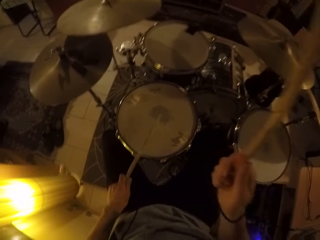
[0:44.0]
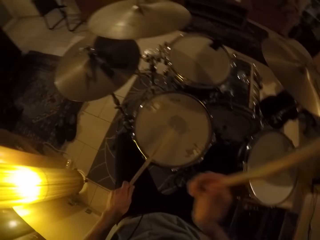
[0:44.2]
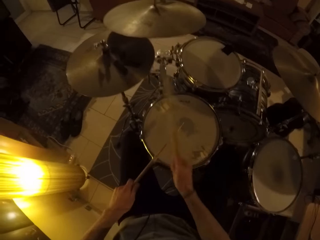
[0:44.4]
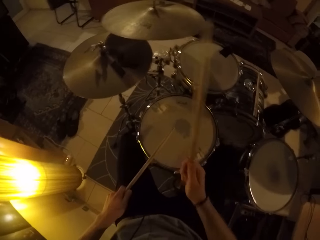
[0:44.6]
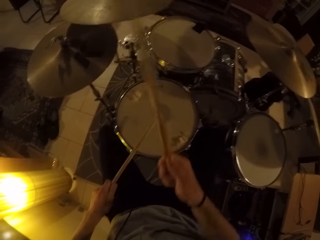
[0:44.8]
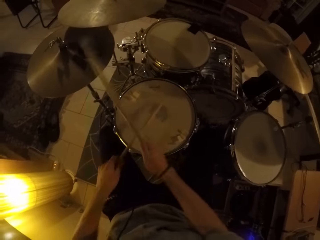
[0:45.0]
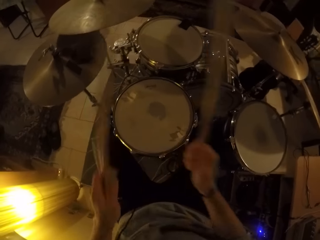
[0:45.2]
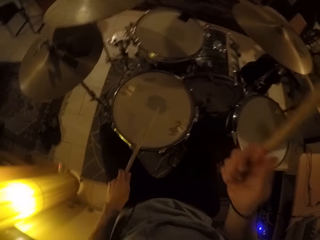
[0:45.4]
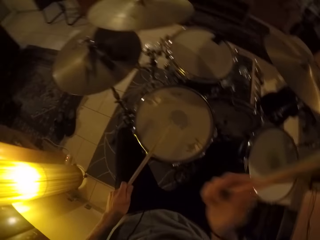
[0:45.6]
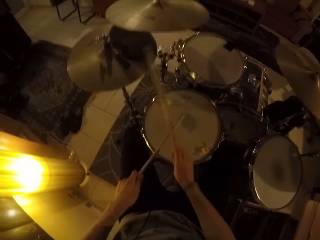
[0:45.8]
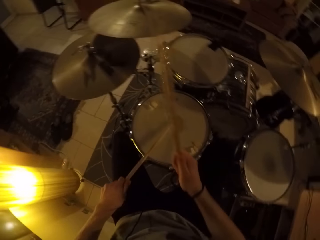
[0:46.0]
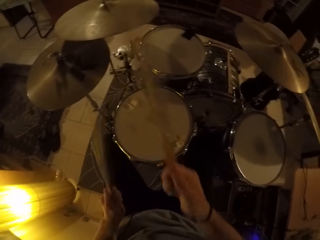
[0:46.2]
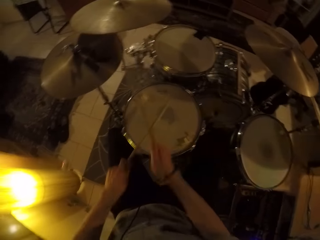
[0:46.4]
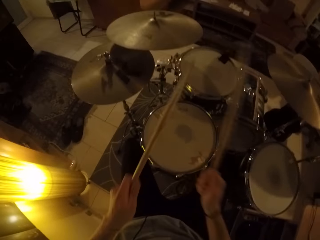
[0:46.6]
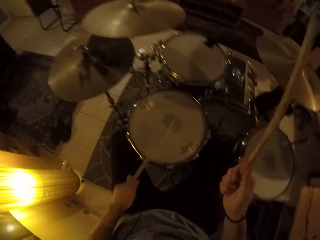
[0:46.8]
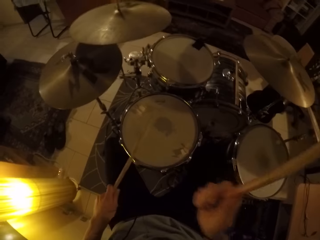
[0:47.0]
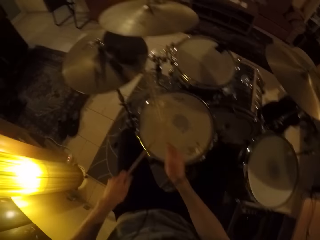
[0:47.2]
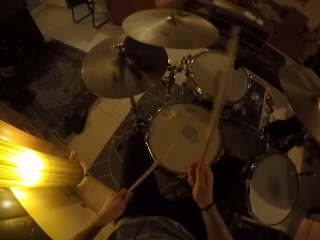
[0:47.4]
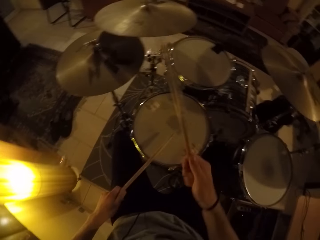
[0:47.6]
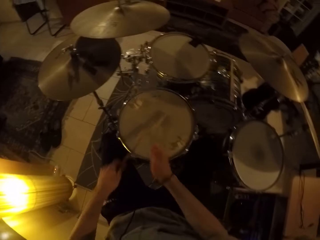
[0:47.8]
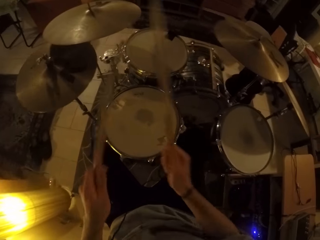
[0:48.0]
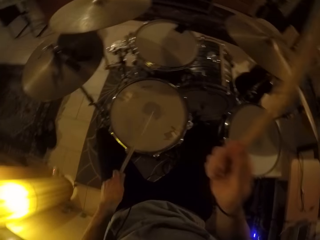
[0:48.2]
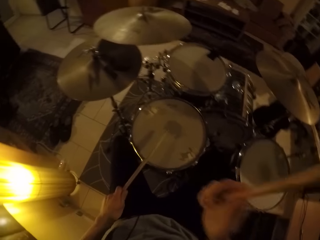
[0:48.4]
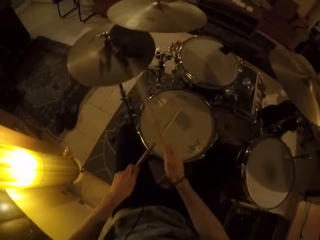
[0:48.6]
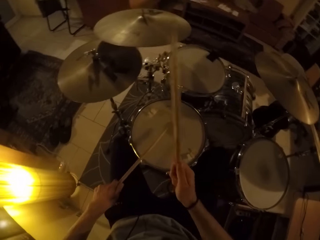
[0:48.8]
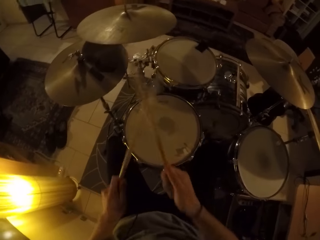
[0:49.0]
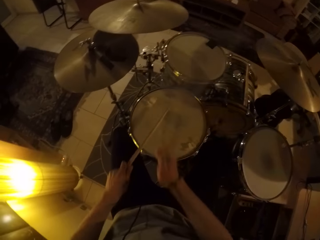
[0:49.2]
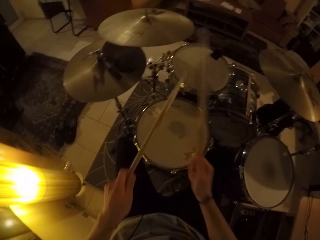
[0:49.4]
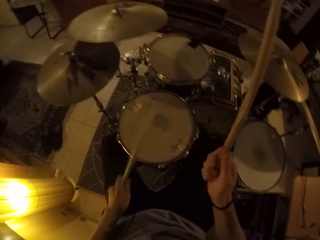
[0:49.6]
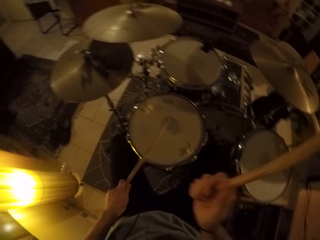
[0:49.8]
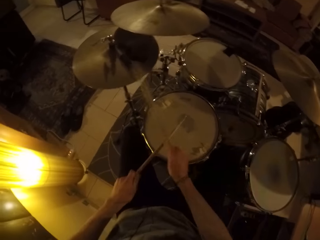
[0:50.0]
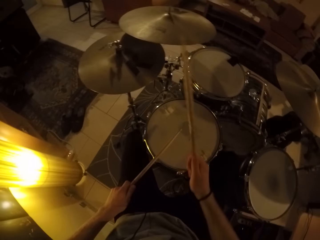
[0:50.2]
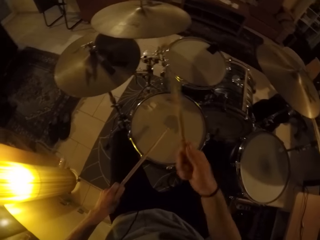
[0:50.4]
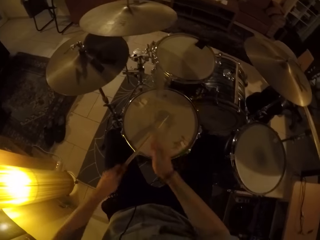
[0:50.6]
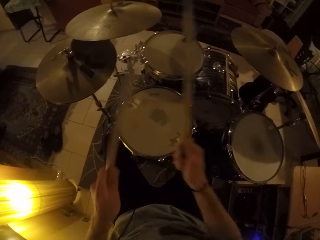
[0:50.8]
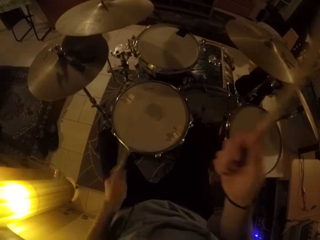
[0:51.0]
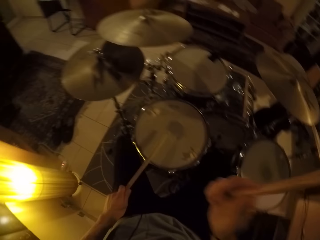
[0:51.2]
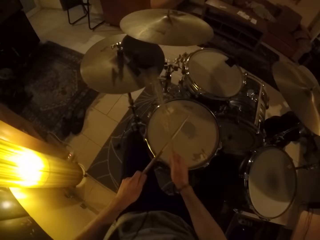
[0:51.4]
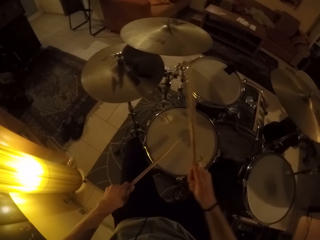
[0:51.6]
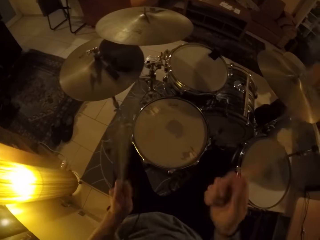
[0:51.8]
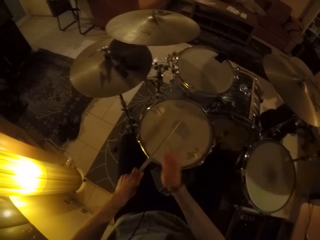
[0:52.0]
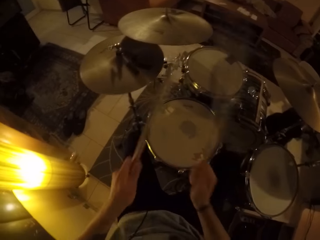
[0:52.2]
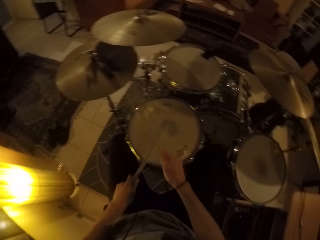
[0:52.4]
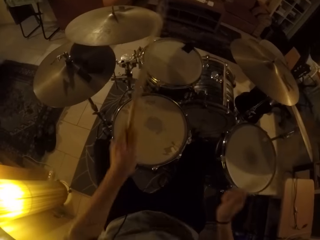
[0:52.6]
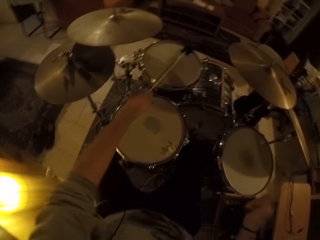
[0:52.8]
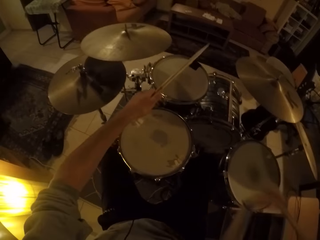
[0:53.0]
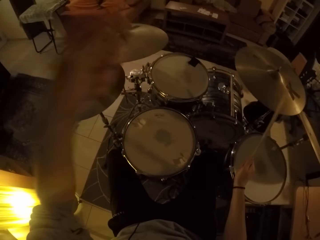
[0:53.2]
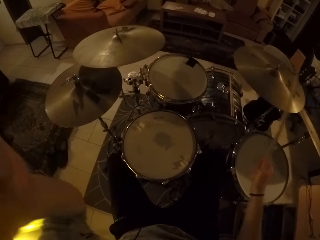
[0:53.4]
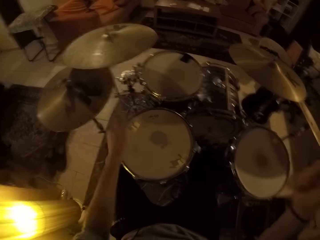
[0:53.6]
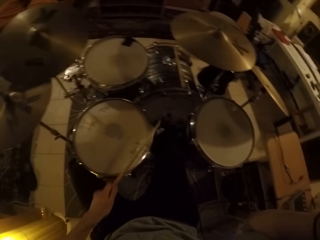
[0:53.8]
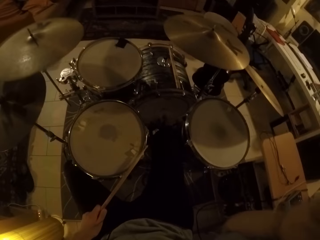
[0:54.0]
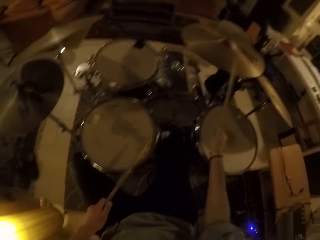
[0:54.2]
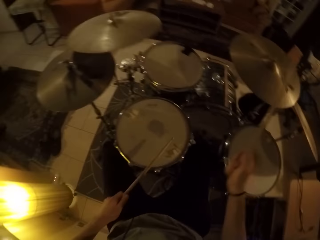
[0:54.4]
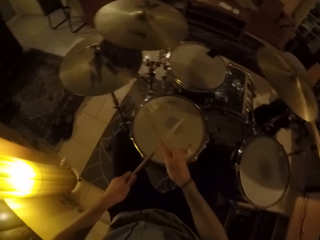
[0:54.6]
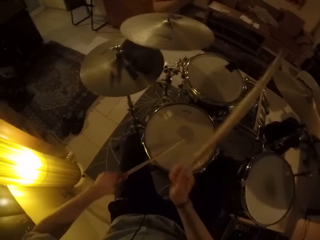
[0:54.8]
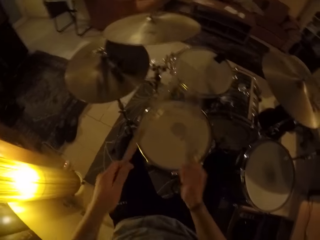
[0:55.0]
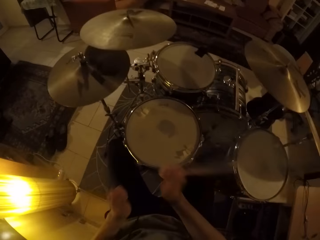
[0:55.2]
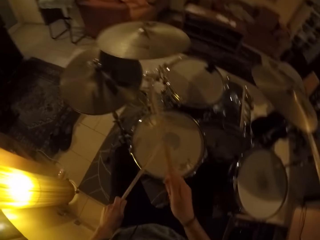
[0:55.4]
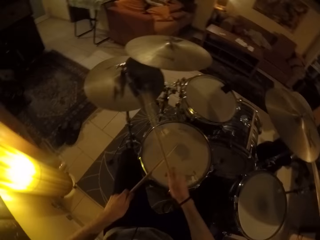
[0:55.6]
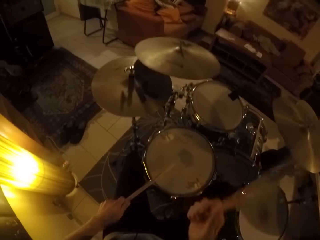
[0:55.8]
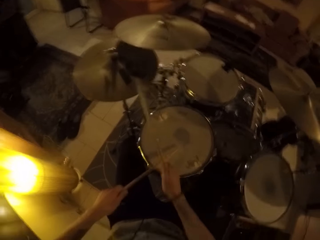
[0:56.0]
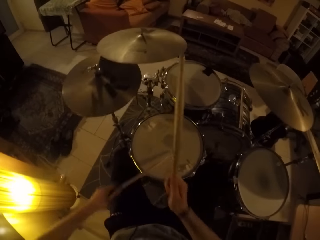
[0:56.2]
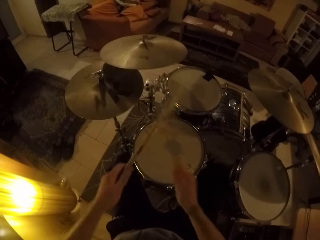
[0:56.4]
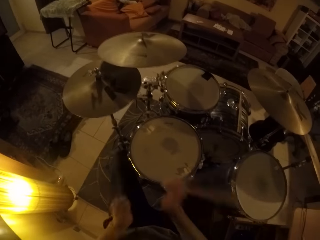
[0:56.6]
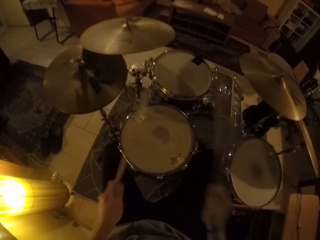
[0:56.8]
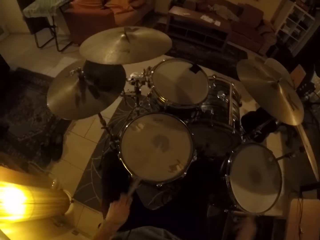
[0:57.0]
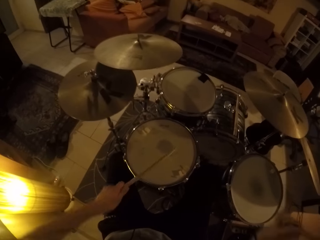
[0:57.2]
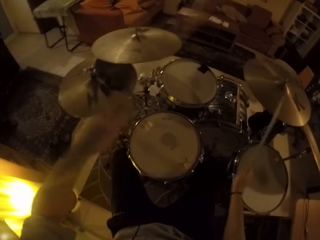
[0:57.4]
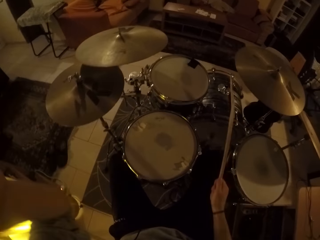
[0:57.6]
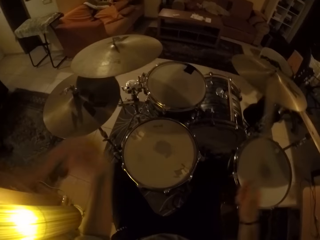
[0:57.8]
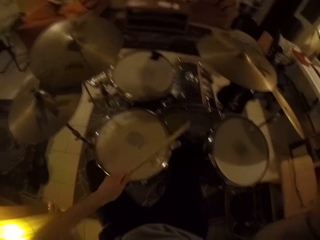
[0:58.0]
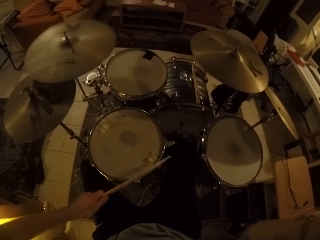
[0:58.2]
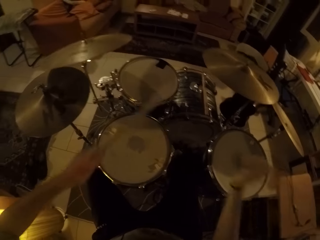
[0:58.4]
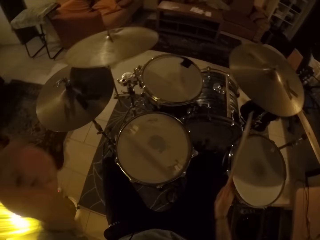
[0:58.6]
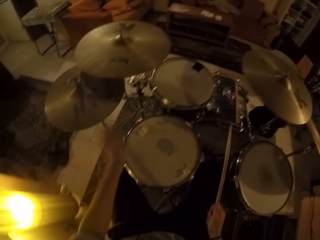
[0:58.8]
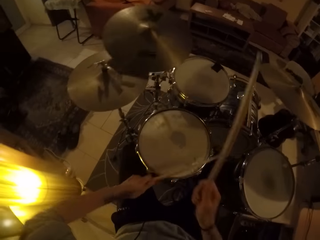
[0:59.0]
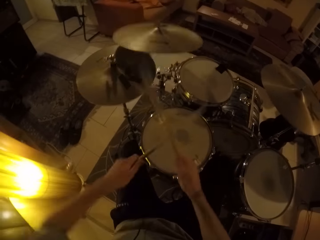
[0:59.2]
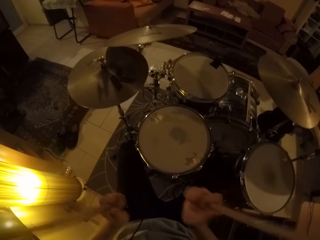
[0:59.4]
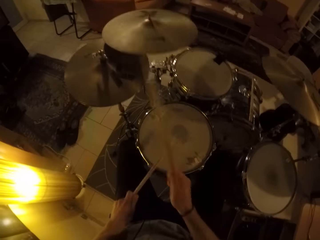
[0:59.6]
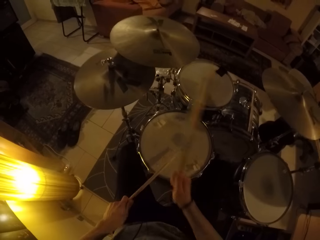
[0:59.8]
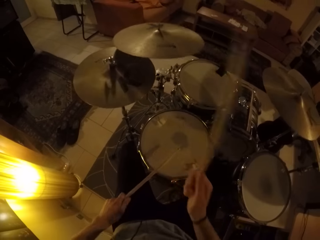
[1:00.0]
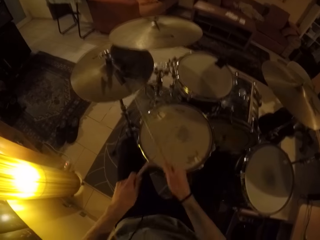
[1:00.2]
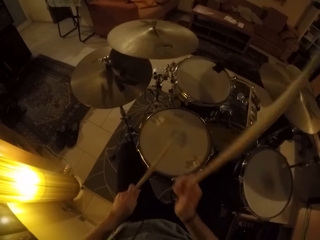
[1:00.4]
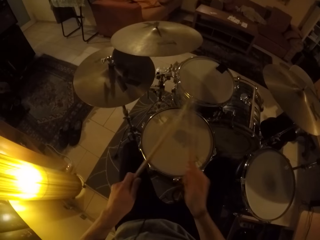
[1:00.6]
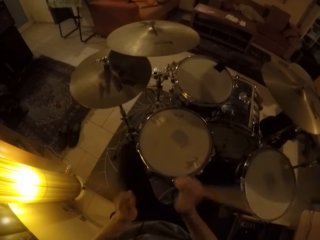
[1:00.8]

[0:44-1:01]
The camera wearer hits a floor tom with the drum stick in his right hand. He hits the tom with the drum stick in his left hand. He hits a ride cymbal with the drum stick in his right hand. He hits the hi-hat cymbal with the drum stick in his right hand. He hits the snare drum with the drum stick in his left hand. He hits the floor tom with the drum stick in his right hand. He hits the ride cymbal with the drum stick in his right hand. He hits the crash cymbal with the drum stick in his left hand. He hits the hi-hat cymbal with the drum stick in his right hand.

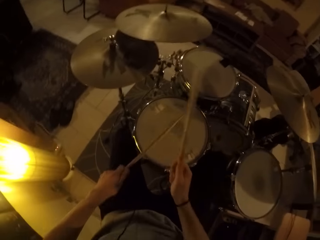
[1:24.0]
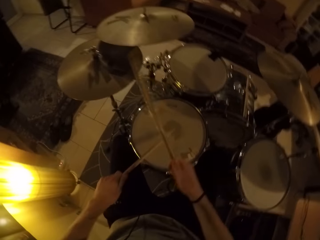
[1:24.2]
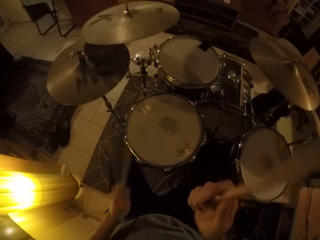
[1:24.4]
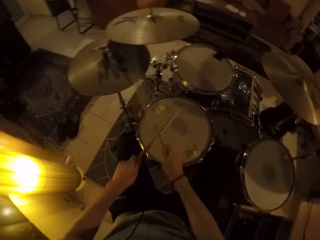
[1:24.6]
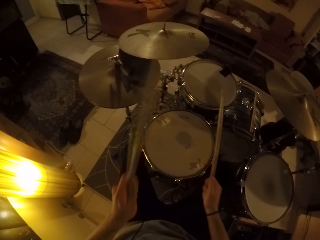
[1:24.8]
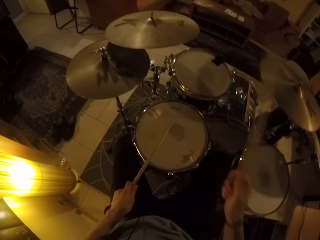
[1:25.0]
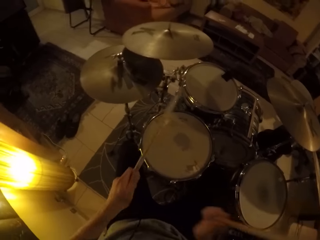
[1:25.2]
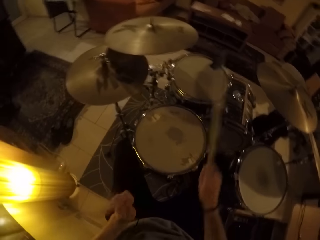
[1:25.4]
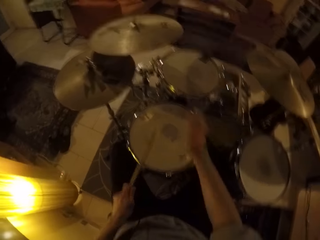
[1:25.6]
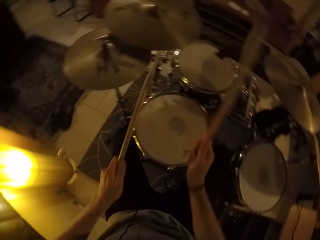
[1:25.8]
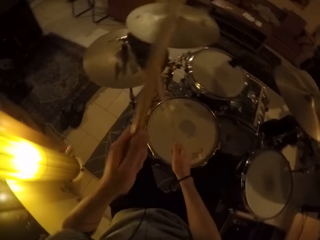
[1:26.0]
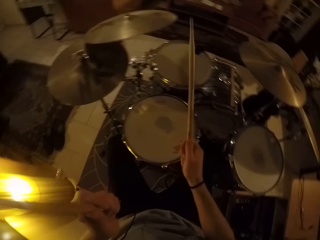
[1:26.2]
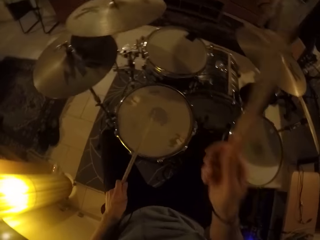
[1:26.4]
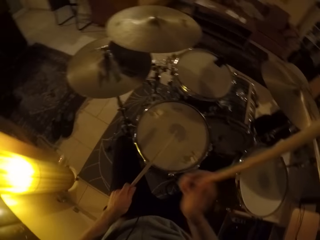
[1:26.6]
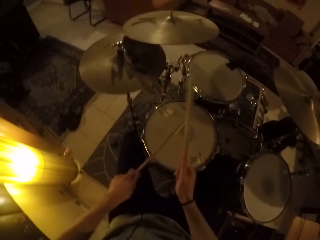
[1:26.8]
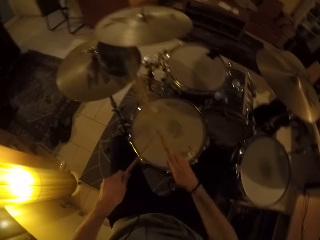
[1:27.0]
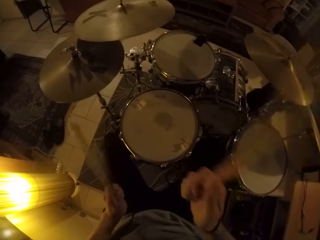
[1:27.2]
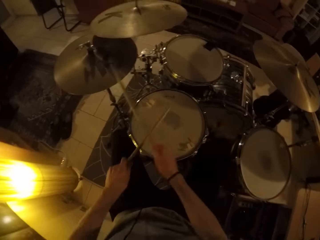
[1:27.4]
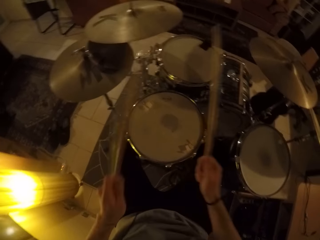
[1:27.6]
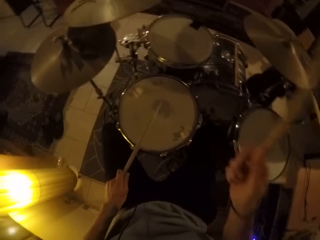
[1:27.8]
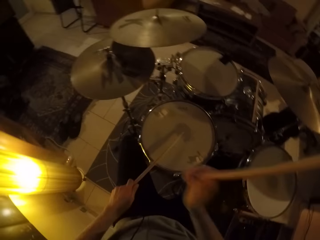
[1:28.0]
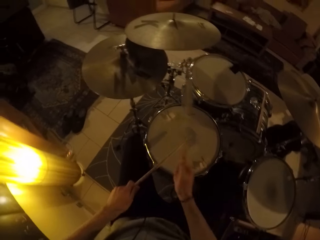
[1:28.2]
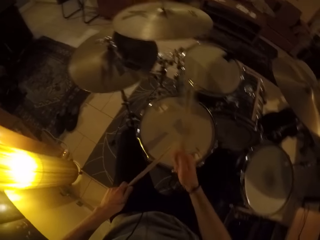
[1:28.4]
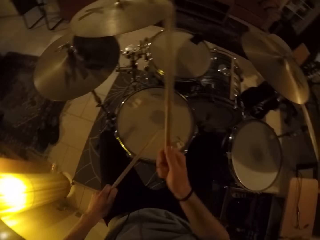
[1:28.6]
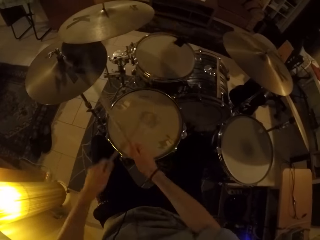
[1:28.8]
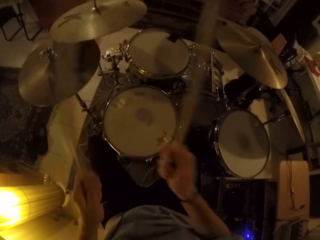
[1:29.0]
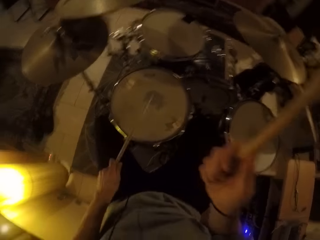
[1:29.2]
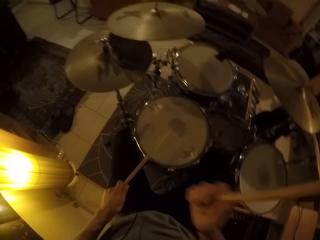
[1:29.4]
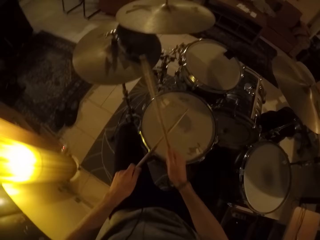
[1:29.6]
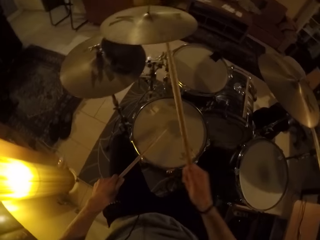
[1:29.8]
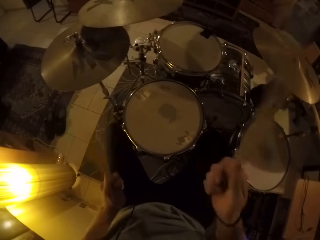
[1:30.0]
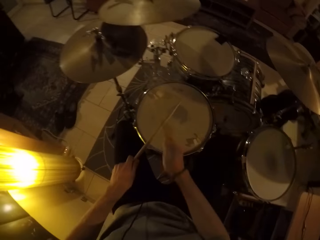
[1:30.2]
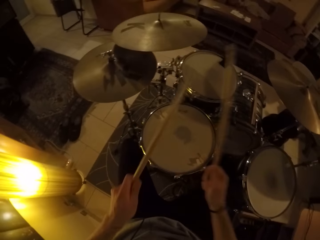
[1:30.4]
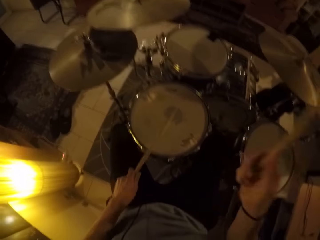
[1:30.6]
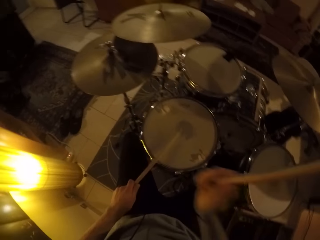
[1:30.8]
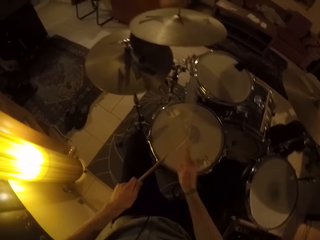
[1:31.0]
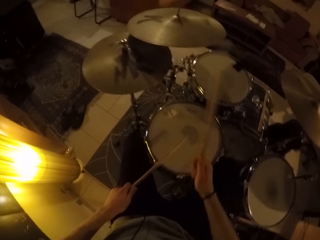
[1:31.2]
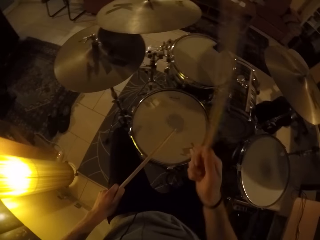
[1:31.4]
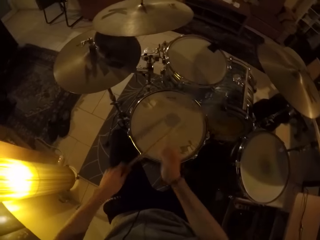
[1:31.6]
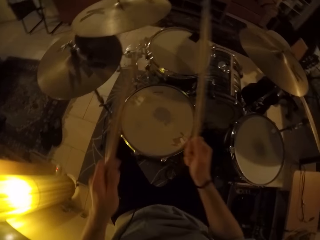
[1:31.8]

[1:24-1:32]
The camera wearer hits the snare drum with the drum stick in his right hand. He hits the crash cymbal with the drum stick in his right hand. He hits the hi-hat cymbal with the drum stick in his right hand. He hits the snare drum with the drum stick in his left hand.
